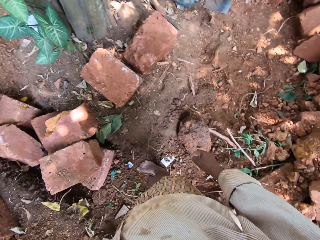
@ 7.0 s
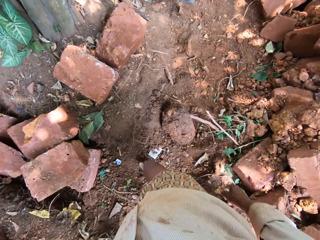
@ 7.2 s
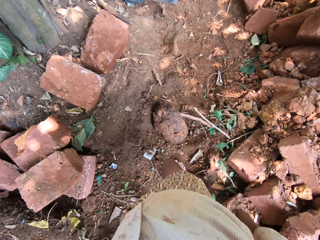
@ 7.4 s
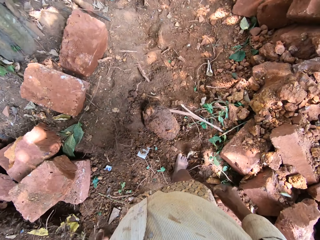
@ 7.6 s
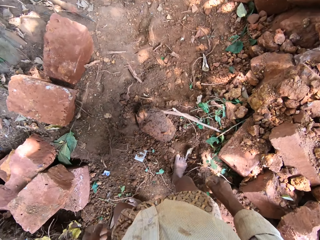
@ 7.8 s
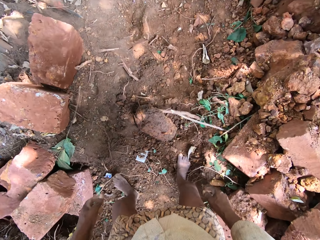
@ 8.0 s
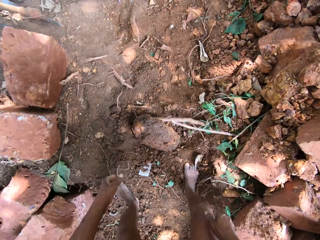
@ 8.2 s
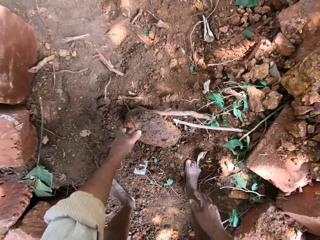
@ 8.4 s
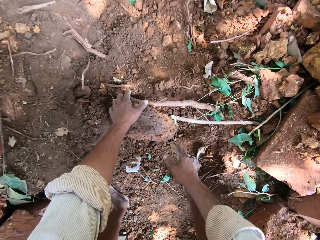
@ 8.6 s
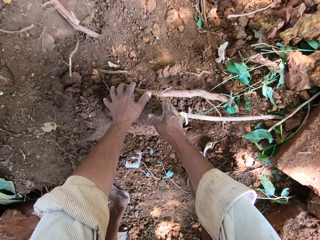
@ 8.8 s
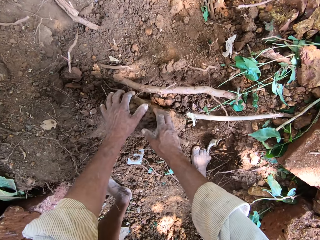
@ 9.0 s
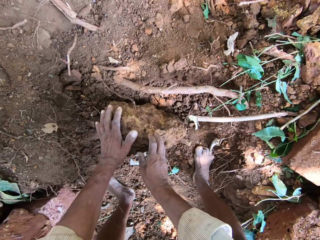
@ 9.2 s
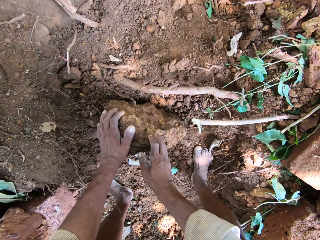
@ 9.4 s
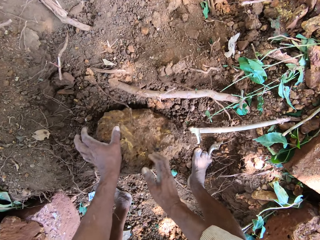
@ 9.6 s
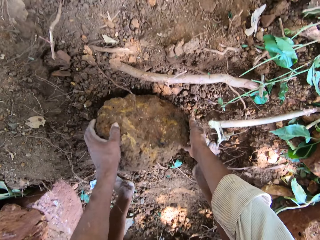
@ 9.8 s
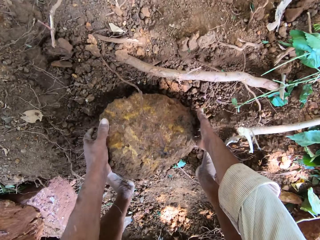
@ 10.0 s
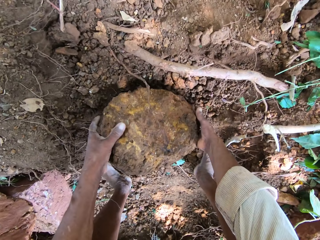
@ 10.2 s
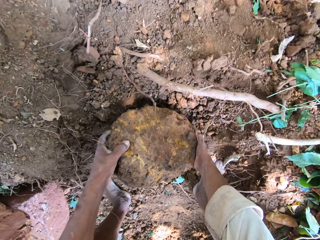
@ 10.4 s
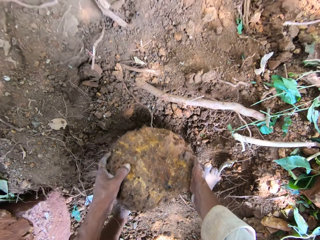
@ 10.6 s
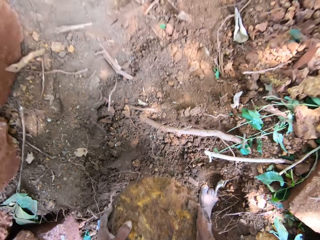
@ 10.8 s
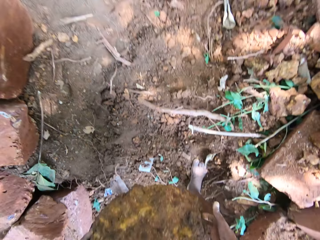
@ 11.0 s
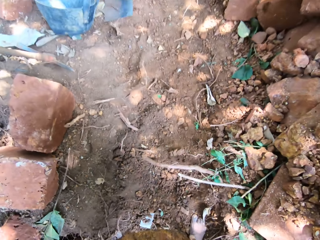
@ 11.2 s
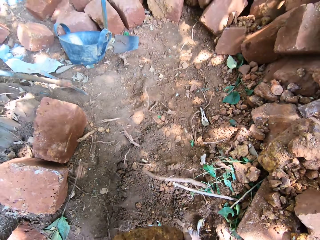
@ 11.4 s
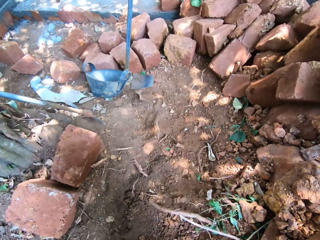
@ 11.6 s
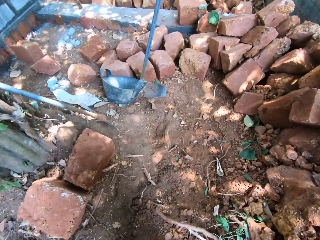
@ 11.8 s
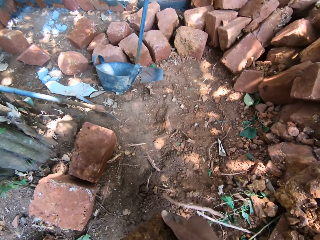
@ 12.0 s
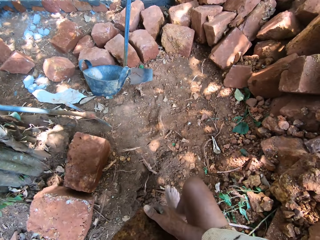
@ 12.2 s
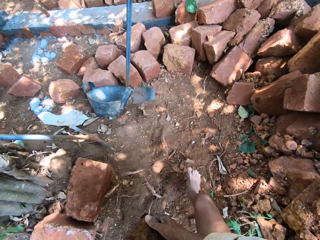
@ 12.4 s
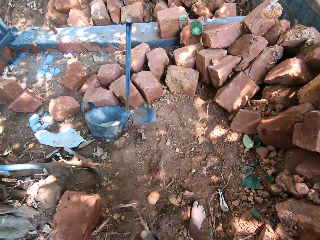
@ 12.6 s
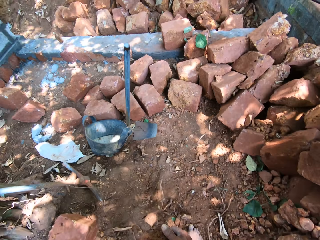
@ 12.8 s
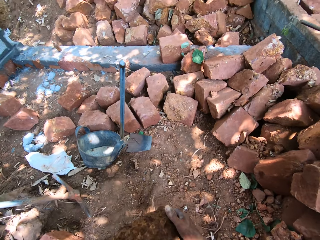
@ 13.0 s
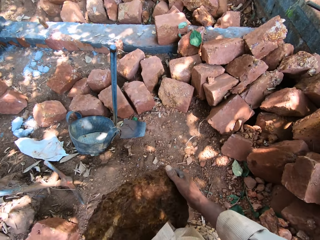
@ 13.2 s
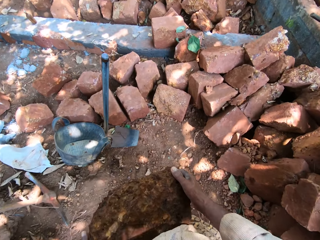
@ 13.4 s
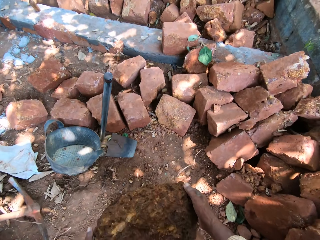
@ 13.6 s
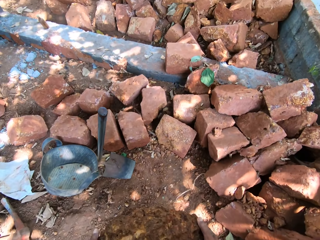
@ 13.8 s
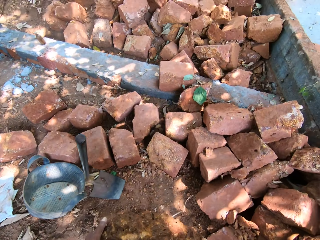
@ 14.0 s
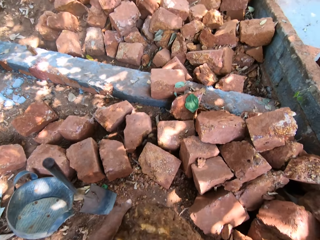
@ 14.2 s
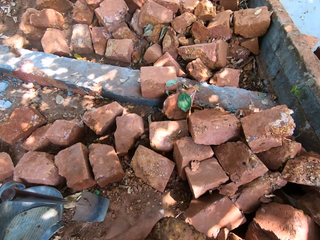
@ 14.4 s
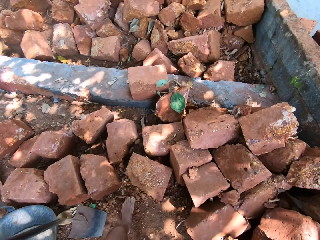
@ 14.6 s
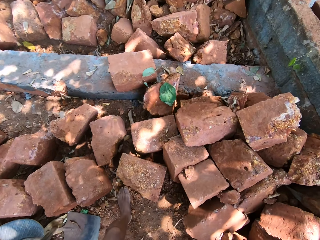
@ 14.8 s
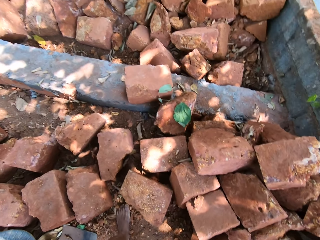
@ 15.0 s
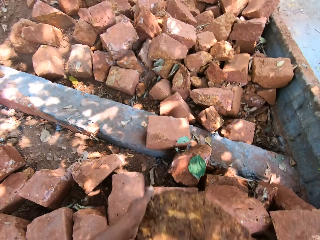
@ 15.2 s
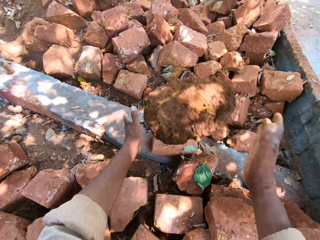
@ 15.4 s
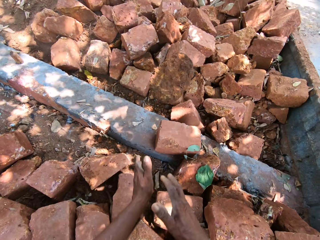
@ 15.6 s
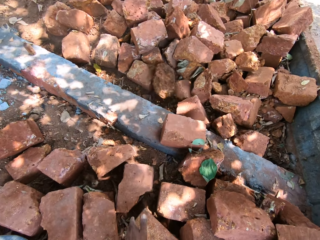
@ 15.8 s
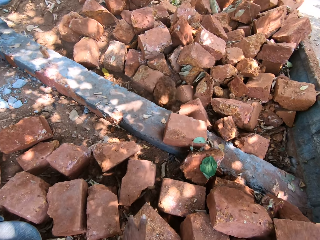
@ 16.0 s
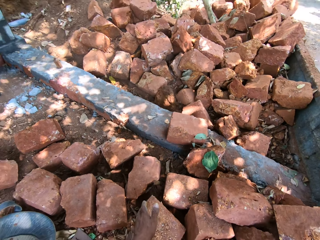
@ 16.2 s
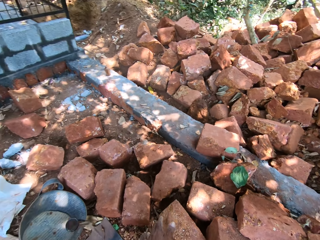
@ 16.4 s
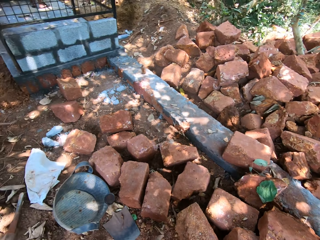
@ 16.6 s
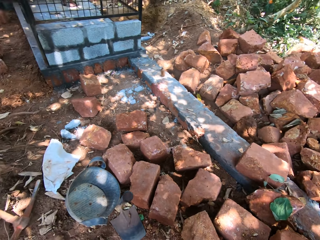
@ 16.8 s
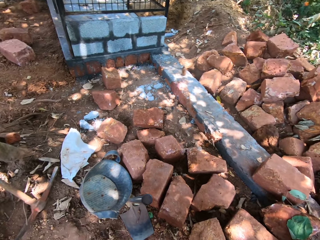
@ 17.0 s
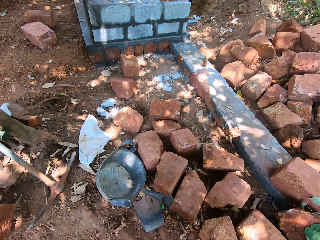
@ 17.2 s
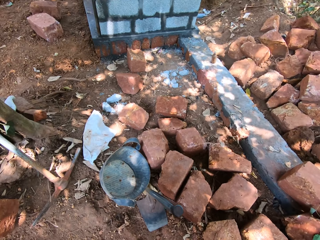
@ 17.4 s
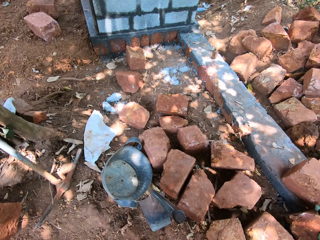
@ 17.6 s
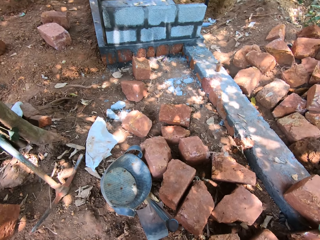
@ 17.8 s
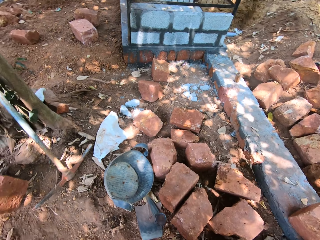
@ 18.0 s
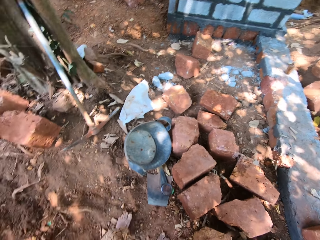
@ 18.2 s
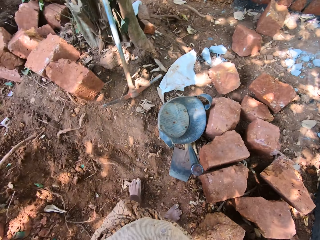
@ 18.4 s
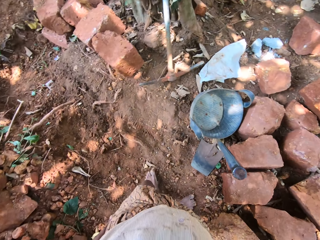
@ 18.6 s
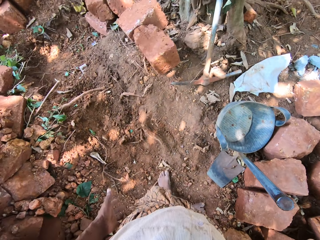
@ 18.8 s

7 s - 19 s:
The camera wearer picks a rock or stone from the ground with both hands. He lifts the stone. He walks around with the stone in his hands. He throws the rock away on the ground with both hands. He looks around.

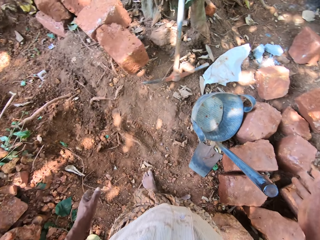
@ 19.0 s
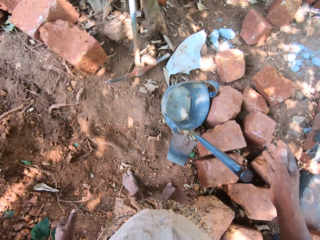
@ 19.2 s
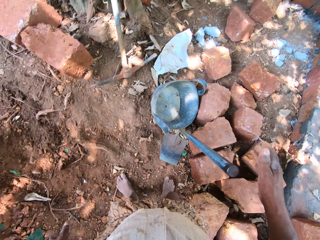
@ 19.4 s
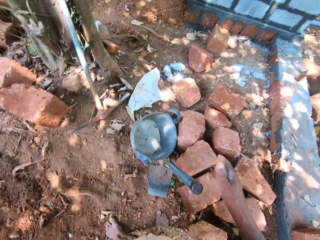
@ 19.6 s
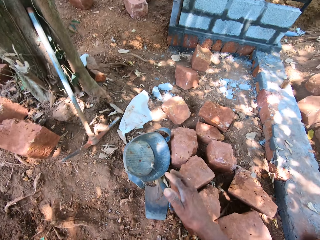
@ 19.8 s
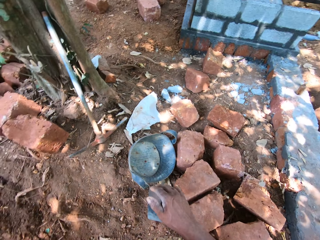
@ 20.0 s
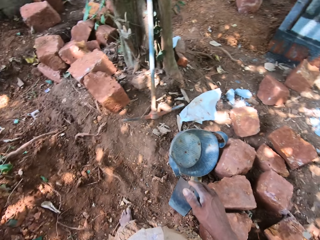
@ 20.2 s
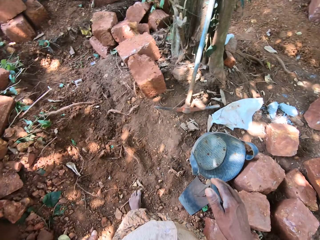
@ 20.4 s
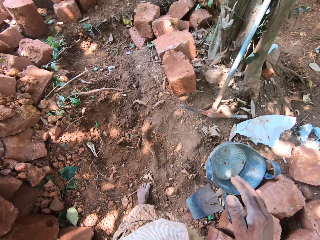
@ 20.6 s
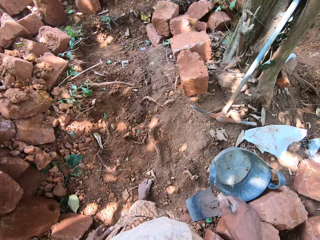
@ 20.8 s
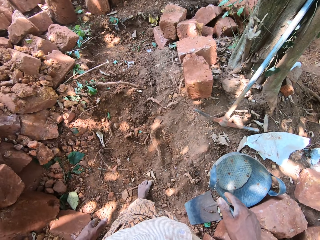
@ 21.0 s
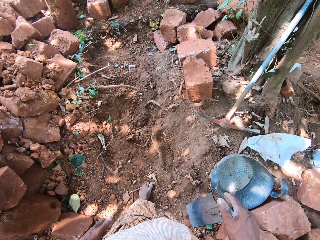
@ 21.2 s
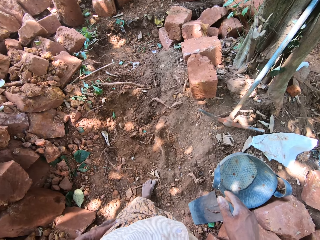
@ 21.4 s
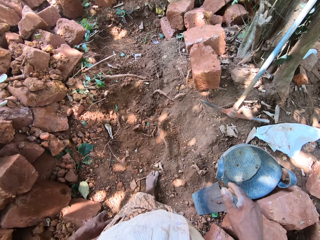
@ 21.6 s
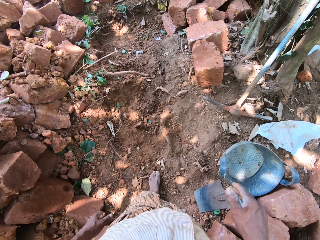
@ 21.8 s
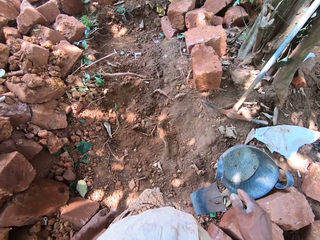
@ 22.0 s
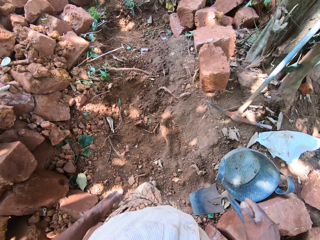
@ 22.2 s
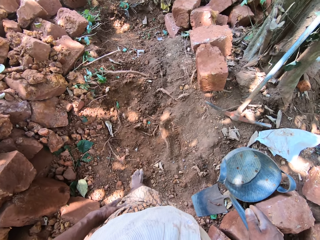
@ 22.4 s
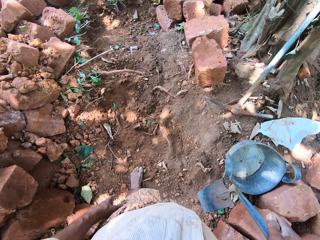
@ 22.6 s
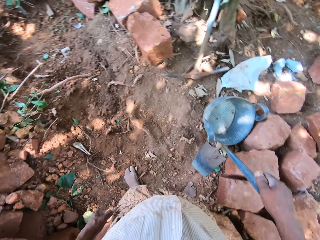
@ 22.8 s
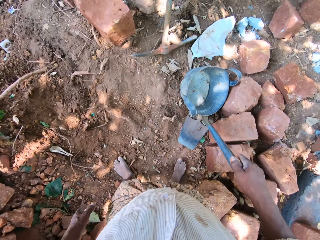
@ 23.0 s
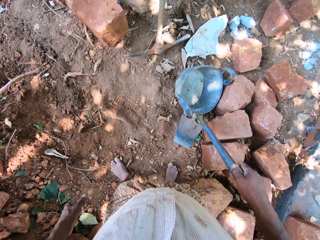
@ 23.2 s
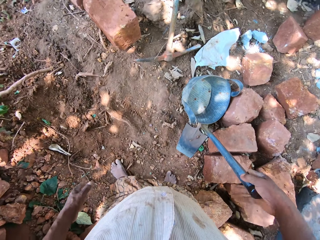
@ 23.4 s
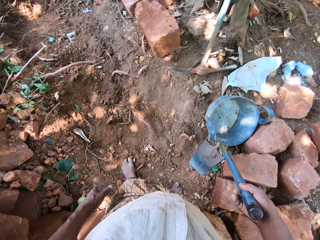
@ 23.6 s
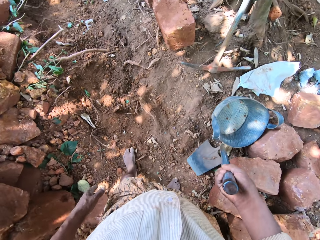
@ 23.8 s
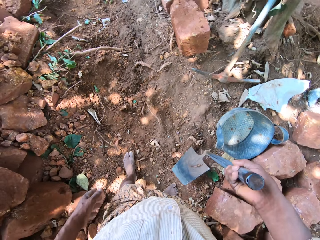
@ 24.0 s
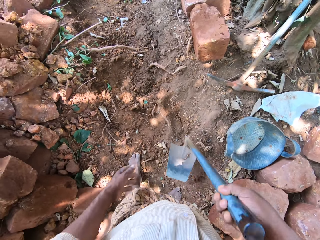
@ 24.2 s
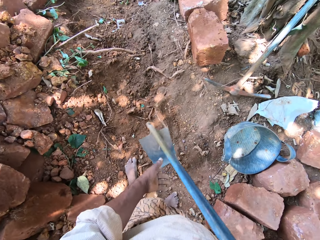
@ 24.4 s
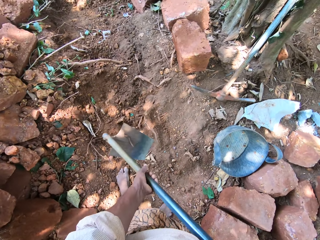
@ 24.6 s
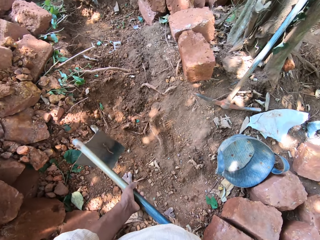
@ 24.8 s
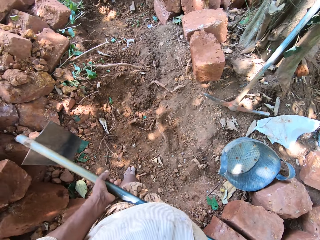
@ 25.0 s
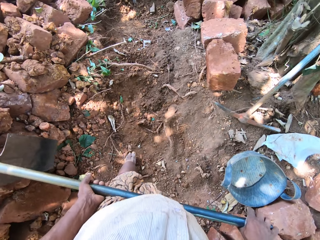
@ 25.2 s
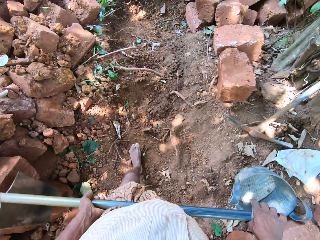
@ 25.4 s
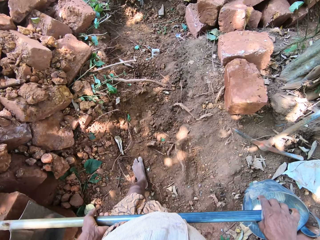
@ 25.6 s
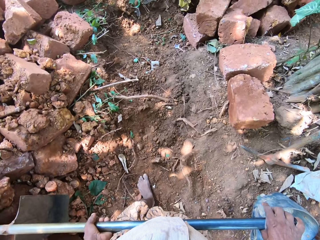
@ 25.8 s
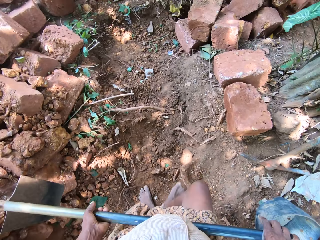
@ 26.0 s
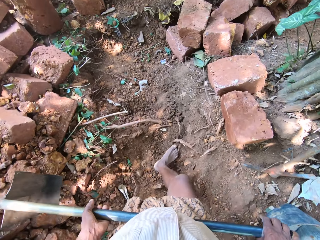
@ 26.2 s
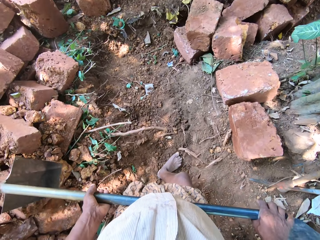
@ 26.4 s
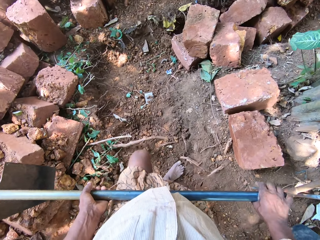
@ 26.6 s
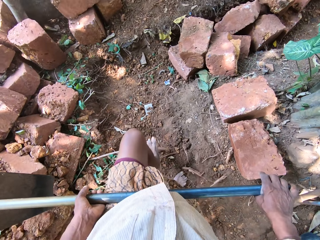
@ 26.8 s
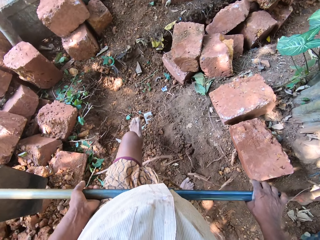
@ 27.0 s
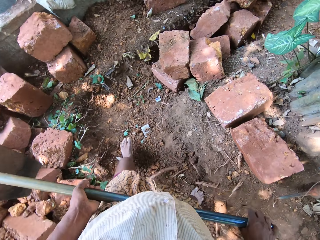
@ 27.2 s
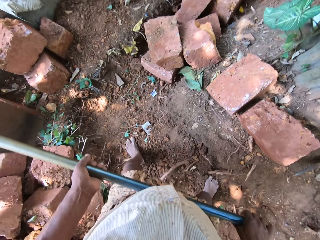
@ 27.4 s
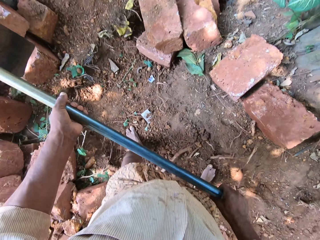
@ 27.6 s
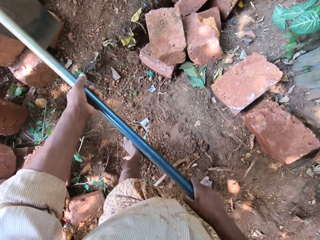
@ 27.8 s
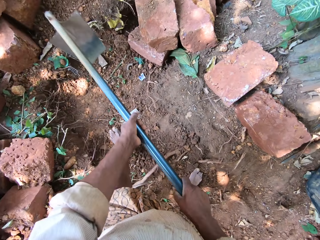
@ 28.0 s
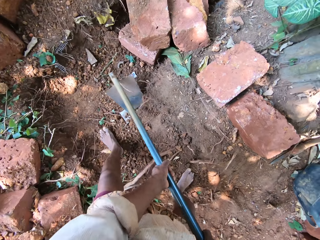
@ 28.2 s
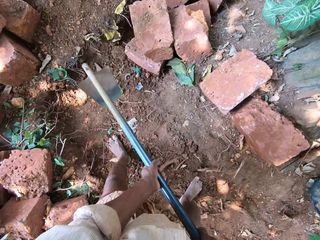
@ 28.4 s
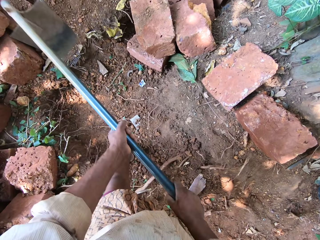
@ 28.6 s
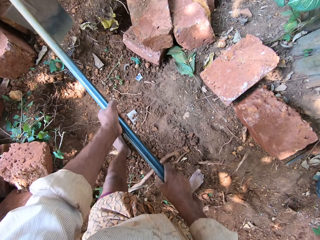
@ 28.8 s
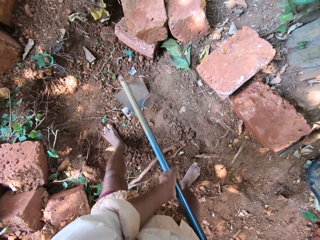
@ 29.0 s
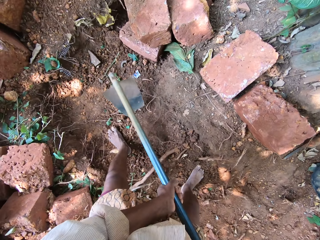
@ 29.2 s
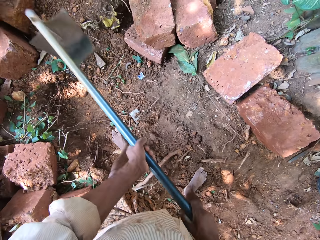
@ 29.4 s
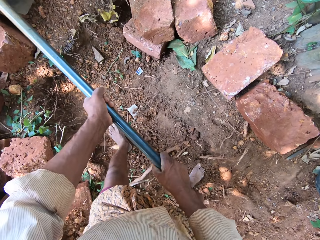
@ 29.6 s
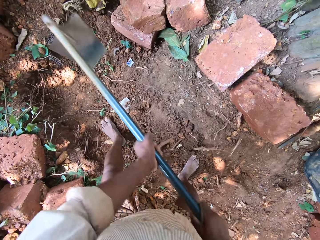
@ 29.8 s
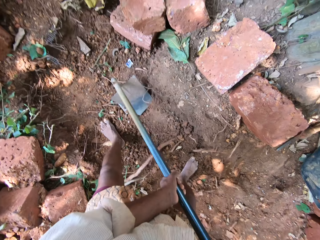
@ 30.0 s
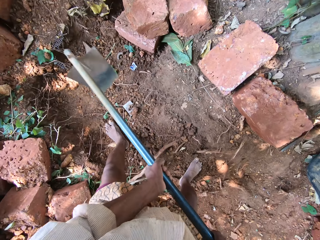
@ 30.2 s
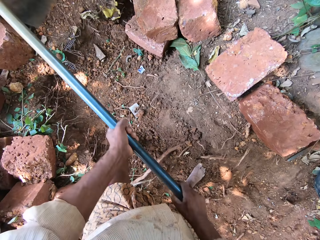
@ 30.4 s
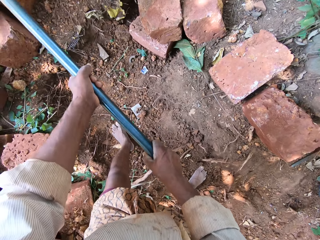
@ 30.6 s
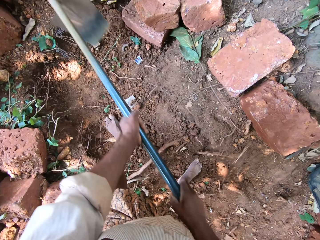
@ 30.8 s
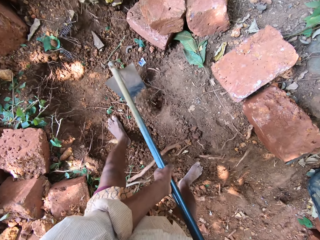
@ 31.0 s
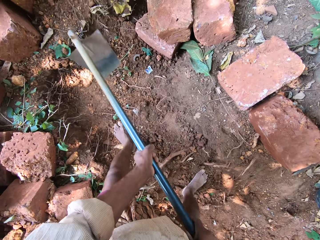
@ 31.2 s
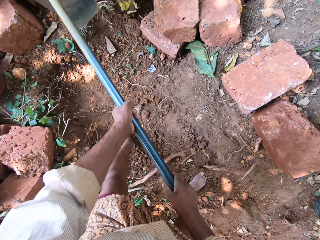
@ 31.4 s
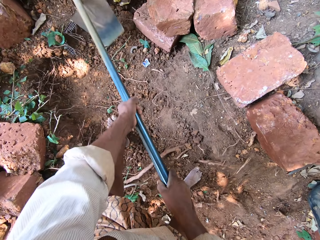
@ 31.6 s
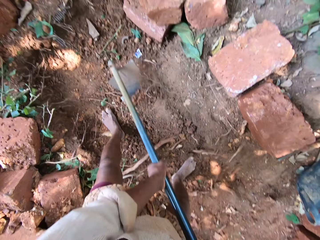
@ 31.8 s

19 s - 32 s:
The camera wearer interacts with a man. He holds a hoe. He lifts the hoe on the ground with his right hand. He holds the hoe in both hands. He walks around. He tills soil with the hoe with both hands.
